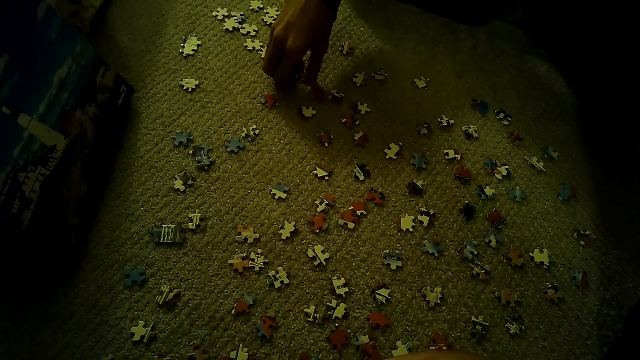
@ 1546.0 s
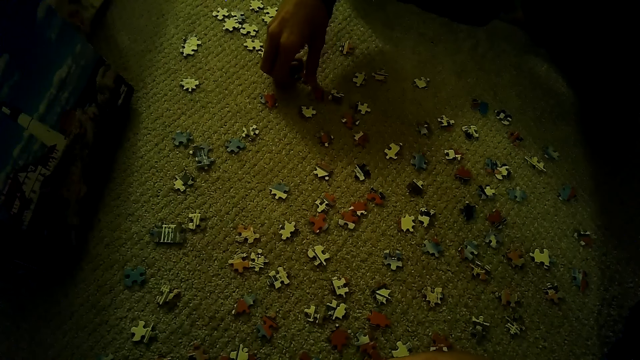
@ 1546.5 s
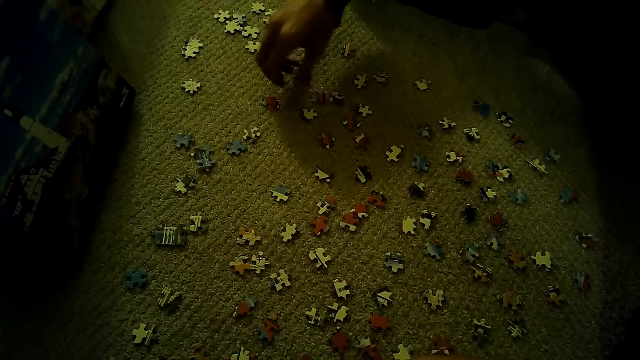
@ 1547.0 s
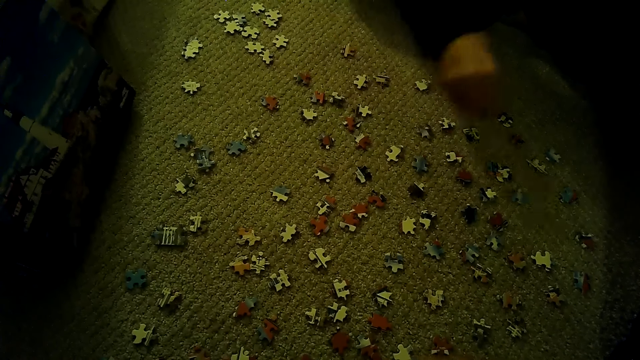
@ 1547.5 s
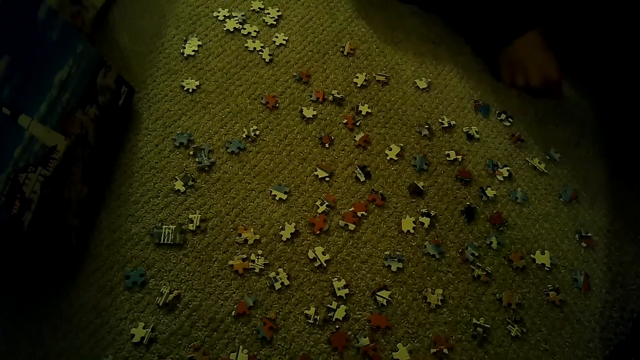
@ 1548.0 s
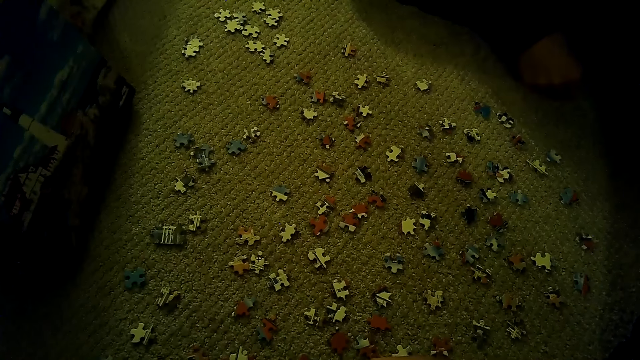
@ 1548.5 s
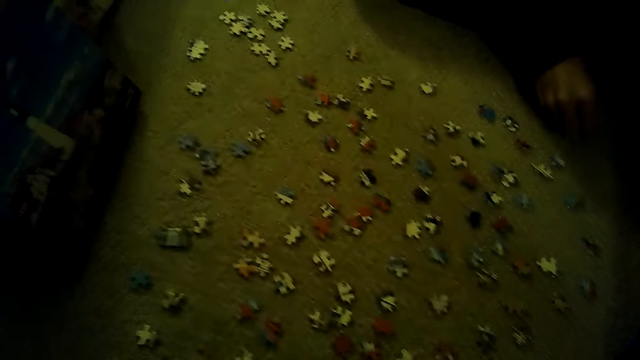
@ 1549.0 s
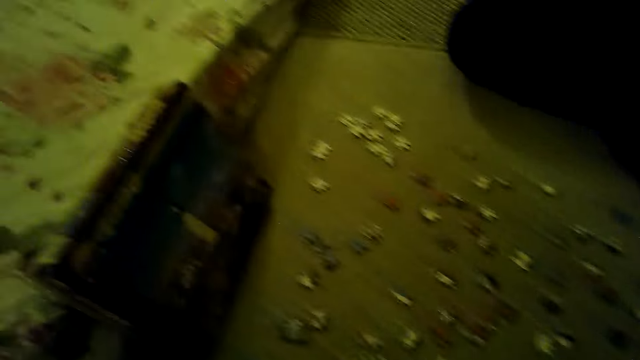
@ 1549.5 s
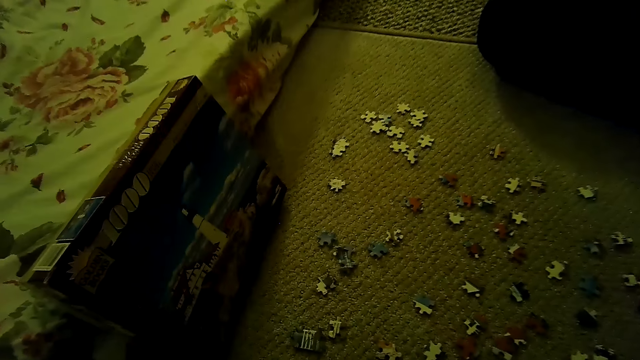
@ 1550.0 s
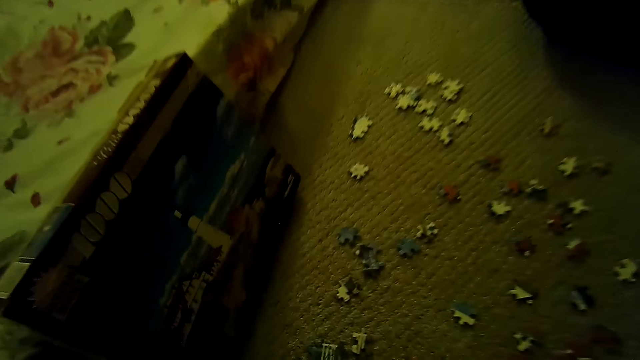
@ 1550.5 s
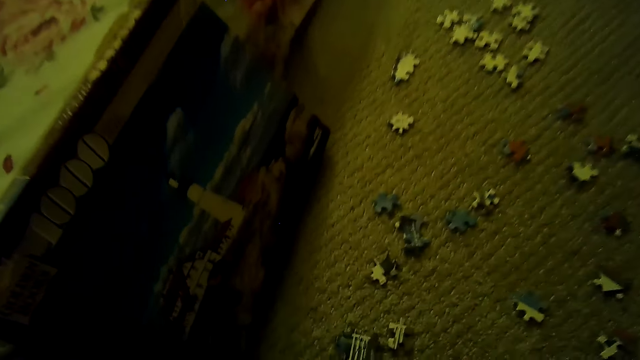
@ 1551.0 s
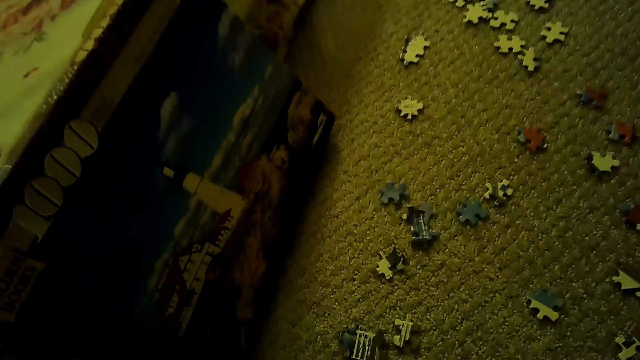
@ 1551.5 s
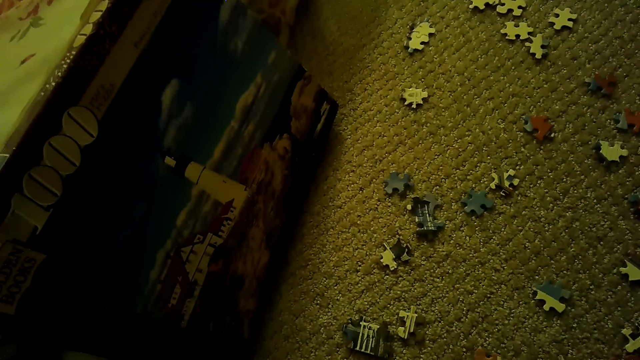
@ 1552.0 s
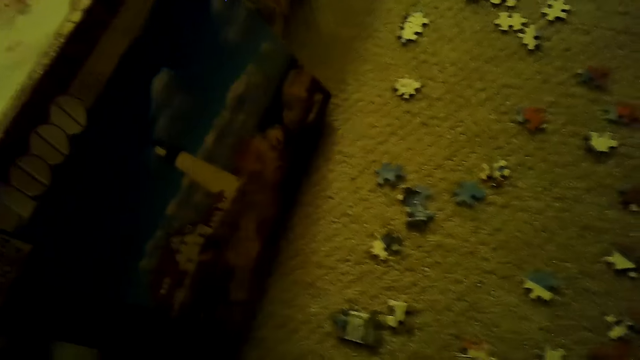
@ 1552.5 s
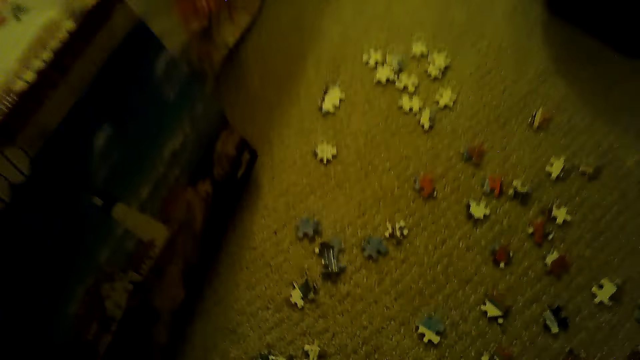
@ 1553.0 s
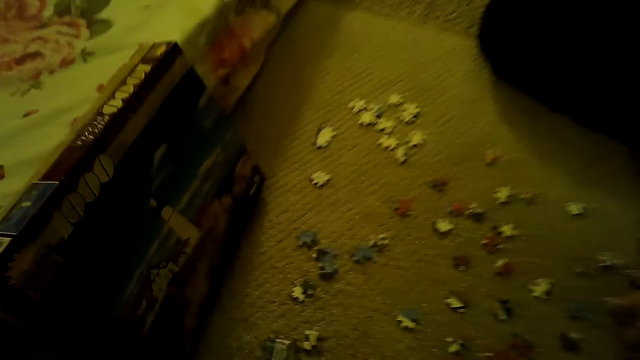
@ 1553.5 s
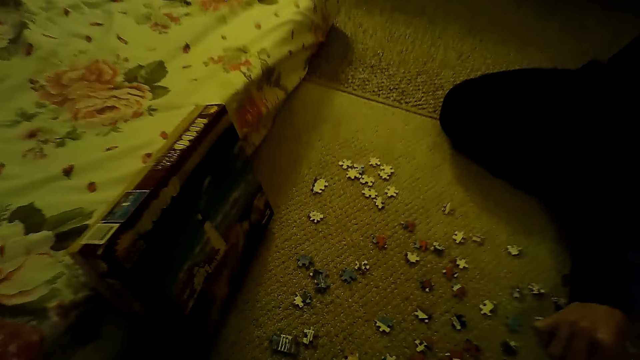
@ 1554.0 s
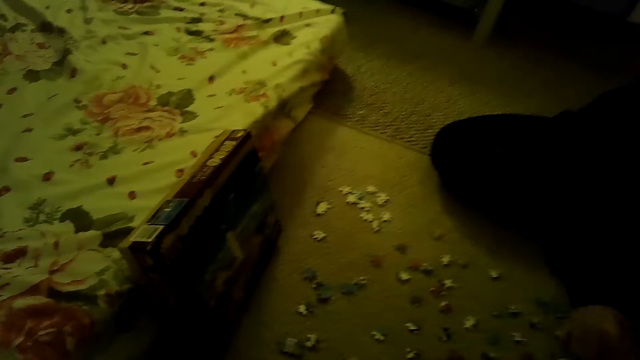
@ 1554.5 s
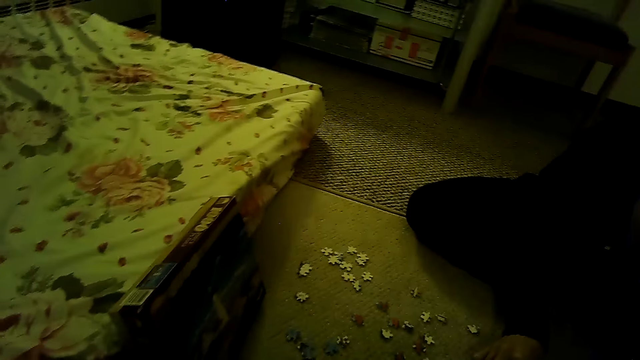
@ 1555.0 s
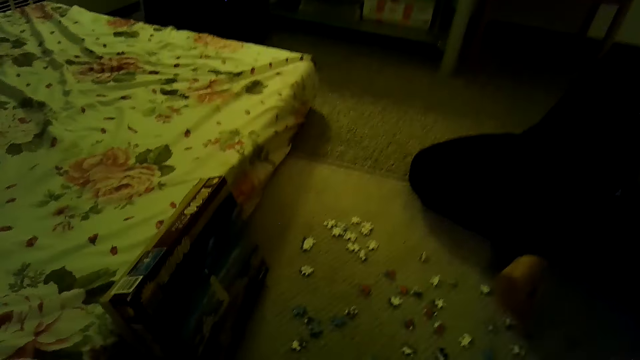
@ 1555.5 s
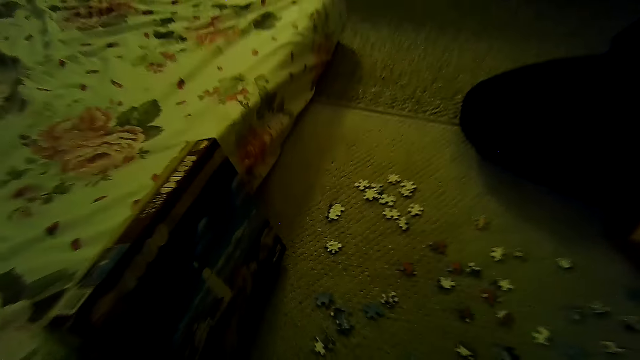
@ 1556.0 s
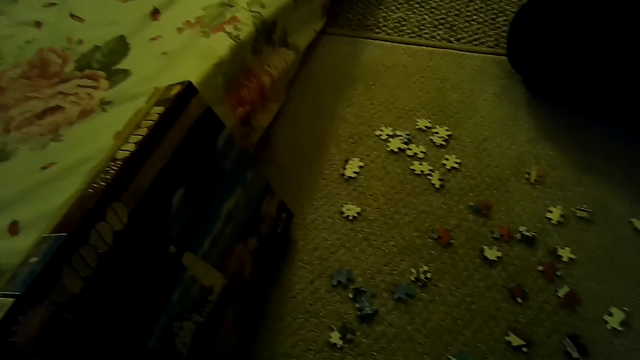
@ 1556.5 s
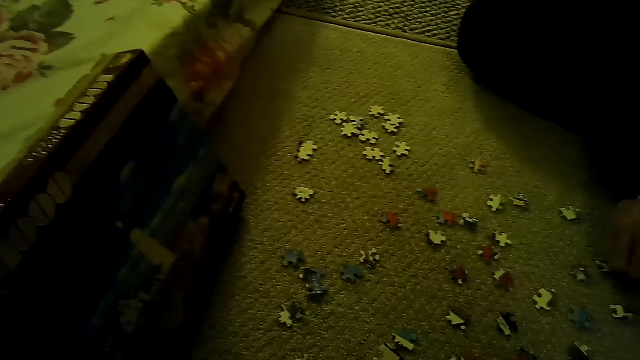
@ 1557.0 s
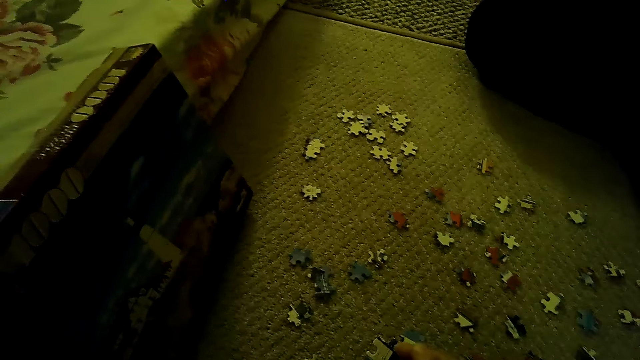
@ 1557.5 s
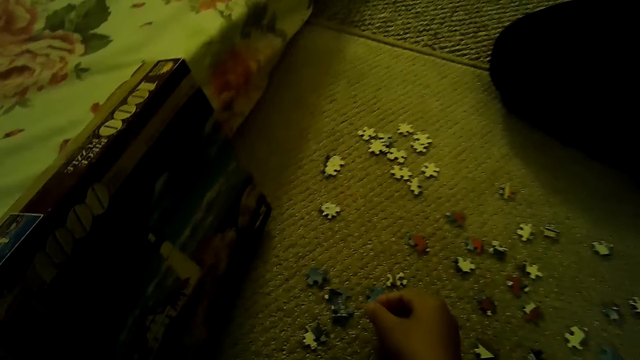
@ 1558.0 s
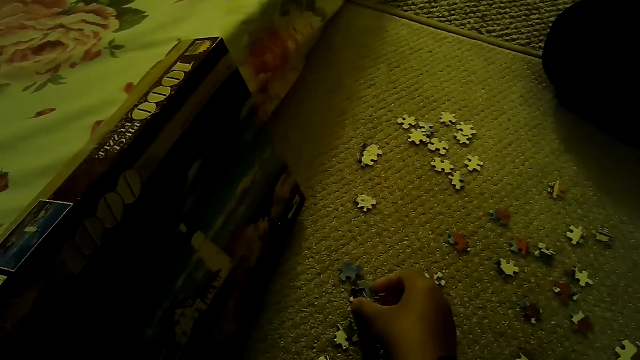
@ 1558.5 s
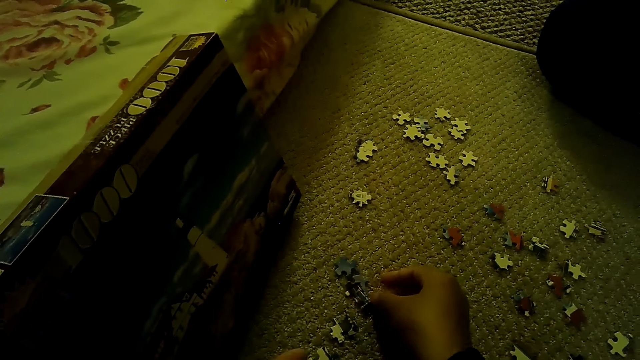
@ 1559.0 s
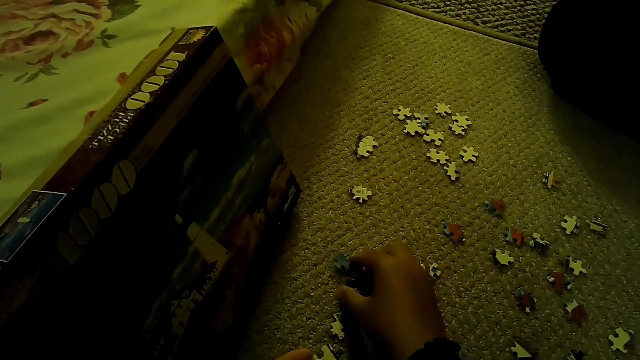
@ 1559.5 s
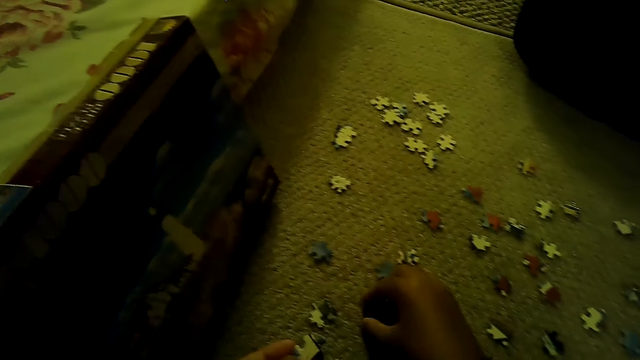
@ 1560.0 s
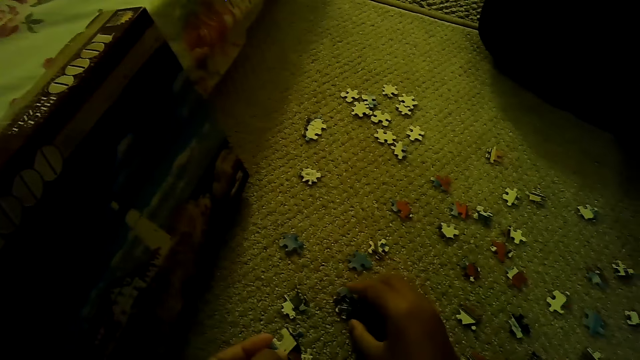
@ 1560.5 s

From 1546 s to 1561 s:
A man swings the right hand. The camera wearer stares at the box of a jigsaw puzzle. They stare at the pieces of the jigsaw puzzle. They sort the pieces of the jigsaw puzzle.

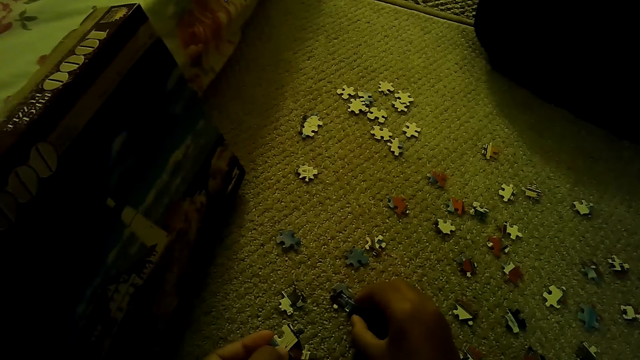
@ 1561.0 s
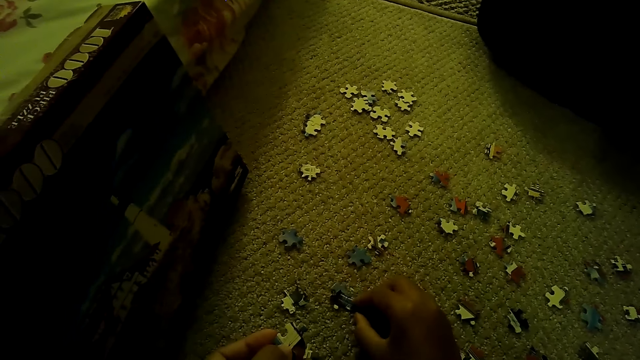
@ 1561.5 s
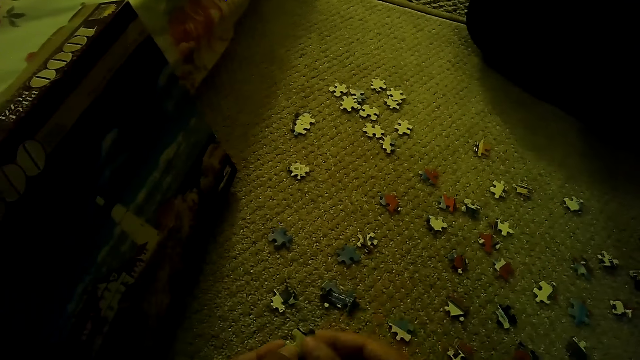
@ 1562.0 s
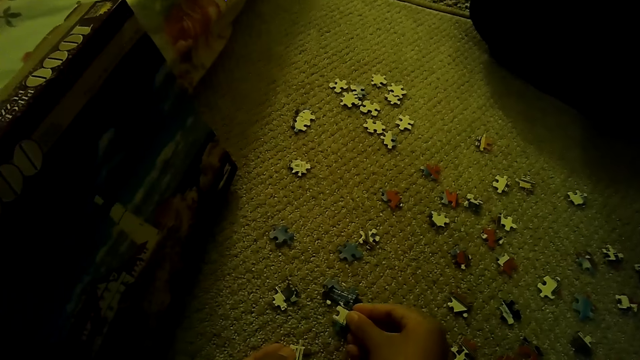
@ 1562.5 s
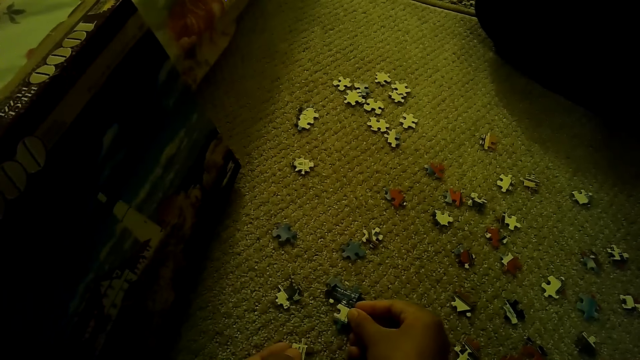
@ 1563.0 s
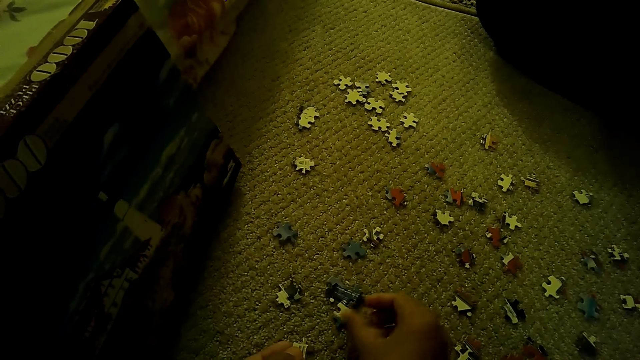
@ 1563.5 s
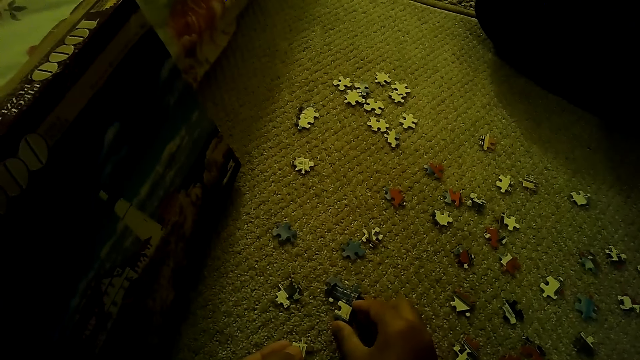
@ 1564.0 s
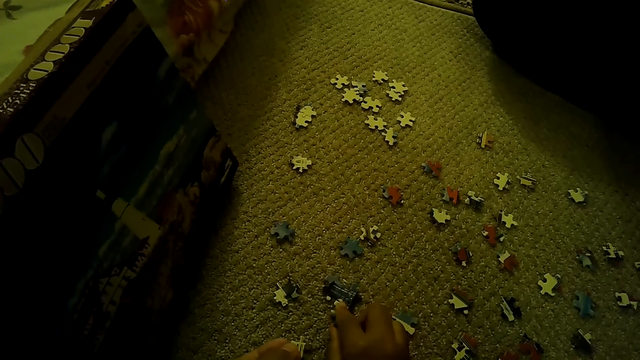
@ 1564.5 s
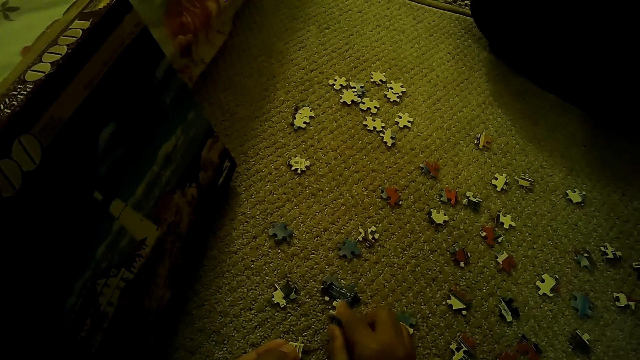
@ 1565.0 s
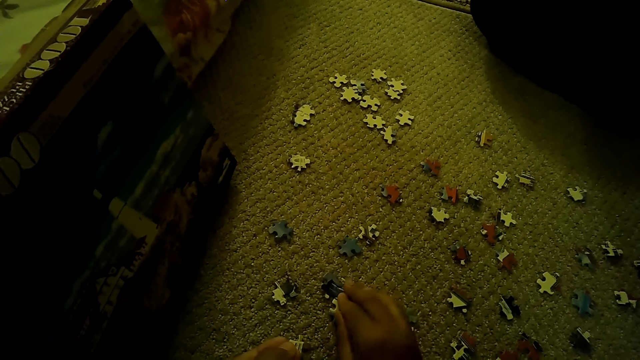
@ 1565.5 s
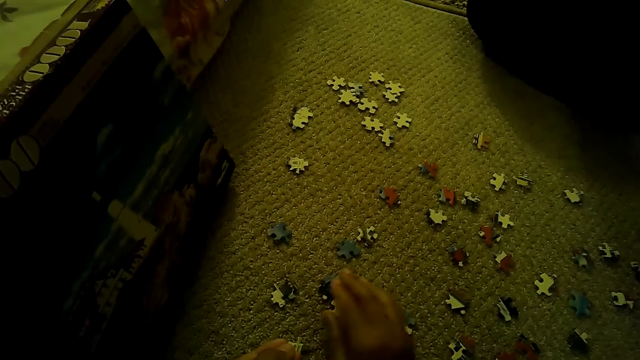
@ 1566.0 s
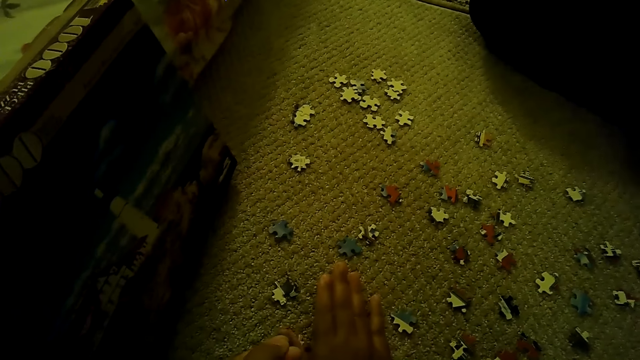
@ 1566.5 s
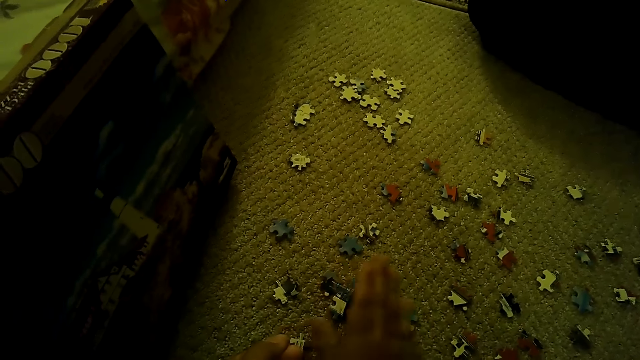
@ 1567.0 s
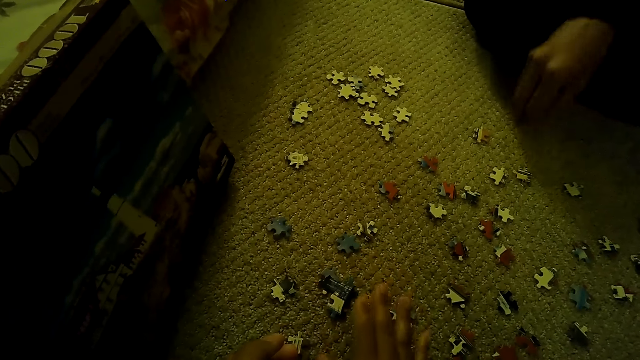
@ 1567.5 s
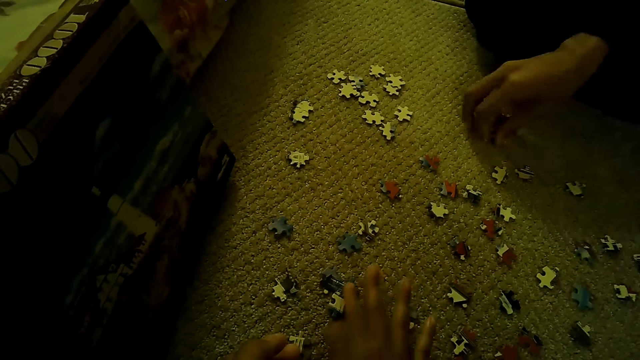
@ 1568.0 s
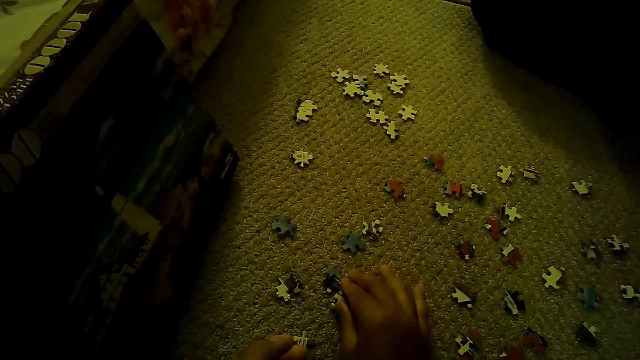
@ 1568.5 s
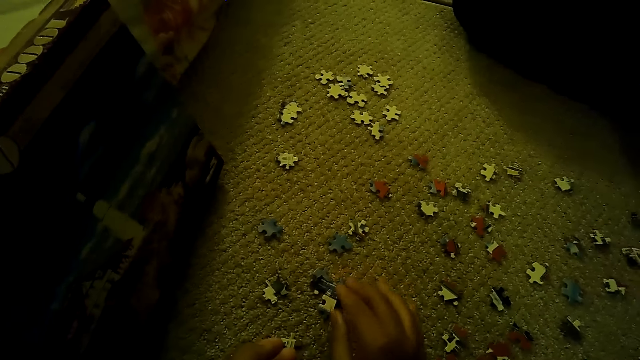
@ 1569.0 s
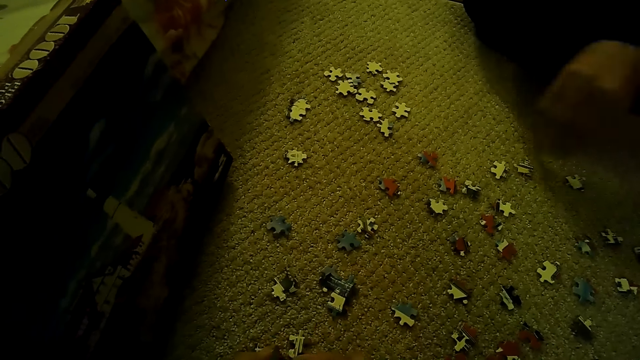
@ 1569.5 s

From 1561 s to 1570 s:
A man sorts the pieces of a jigsaw puzzle.
